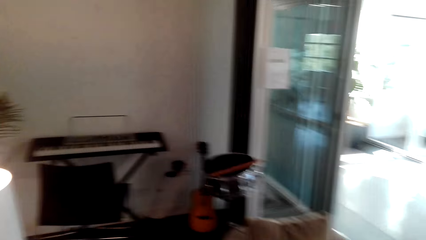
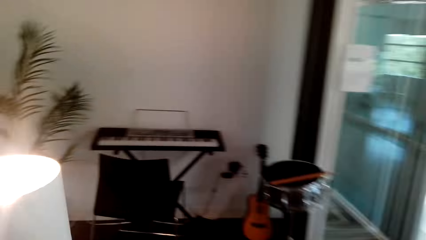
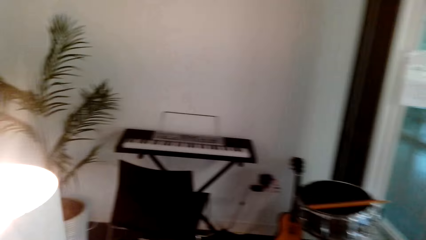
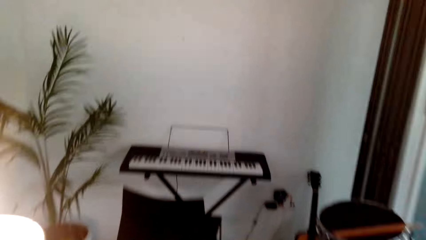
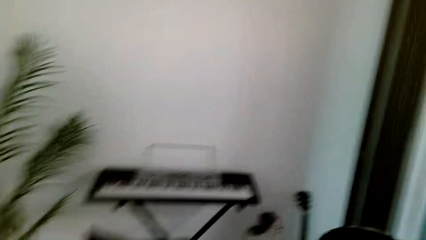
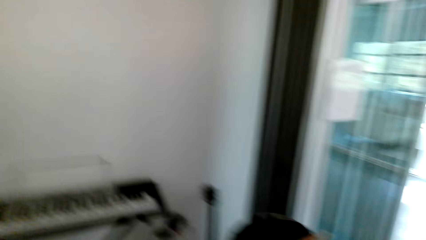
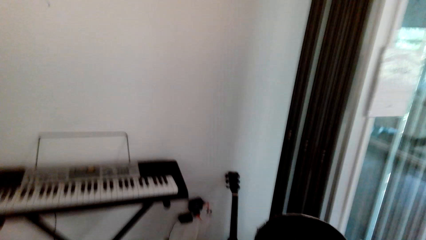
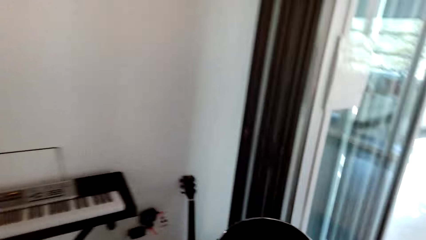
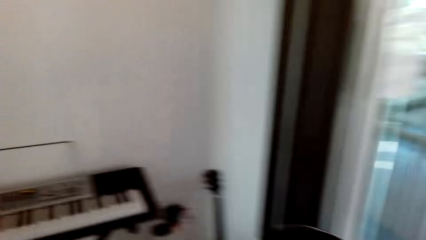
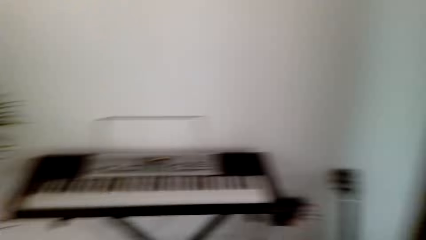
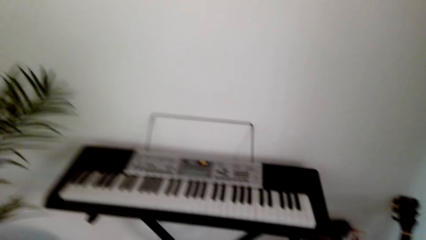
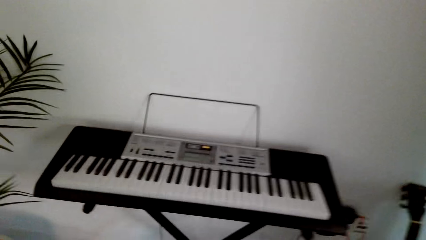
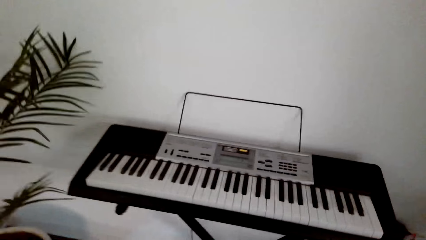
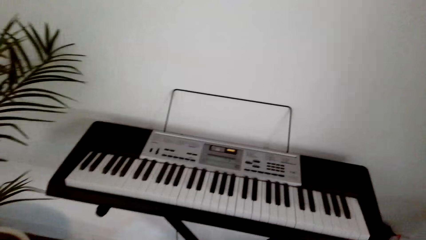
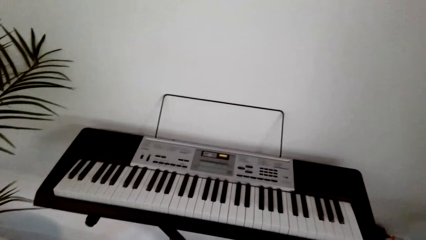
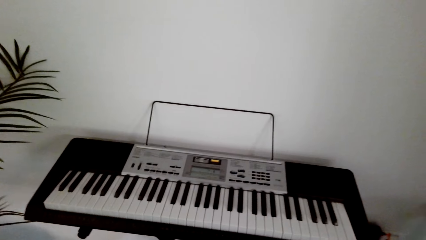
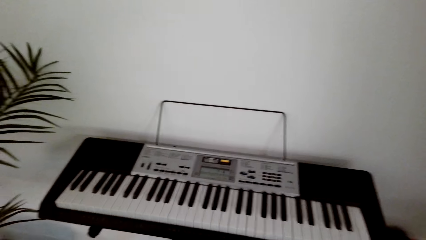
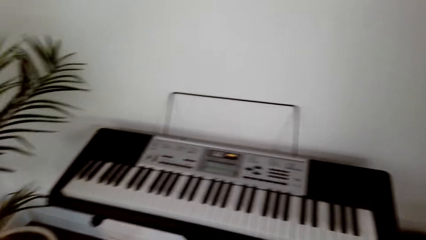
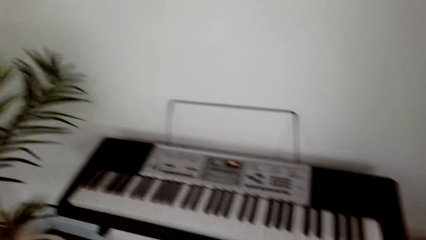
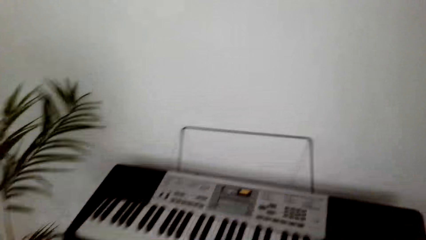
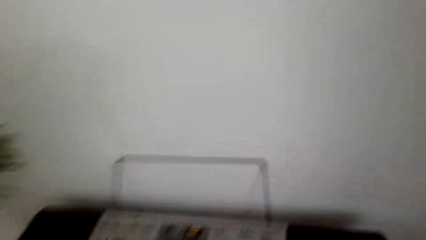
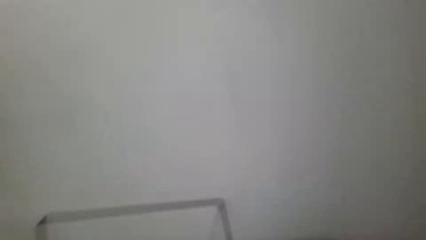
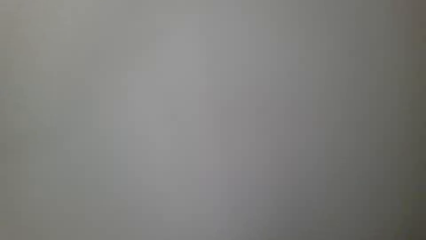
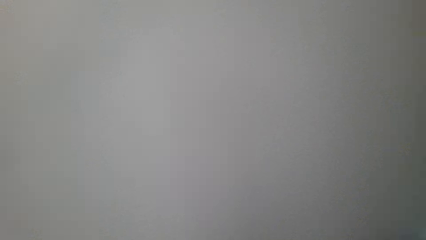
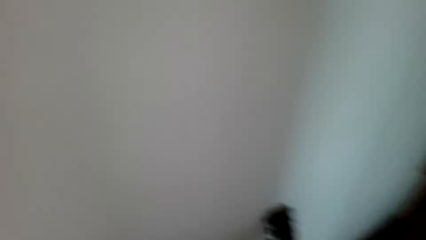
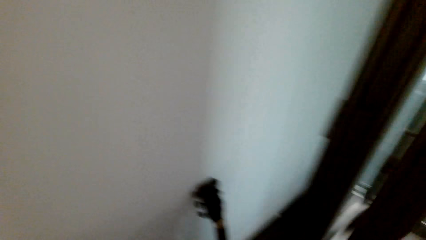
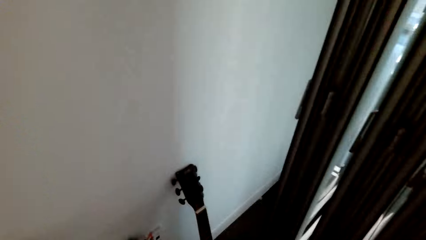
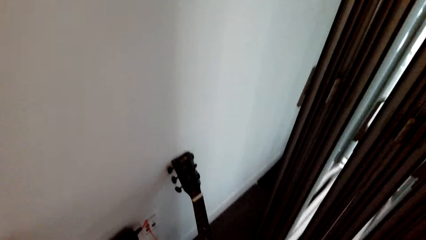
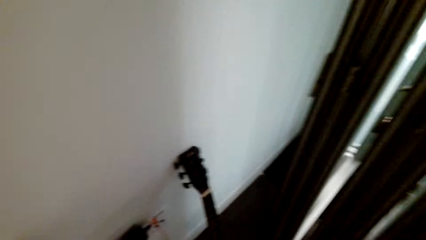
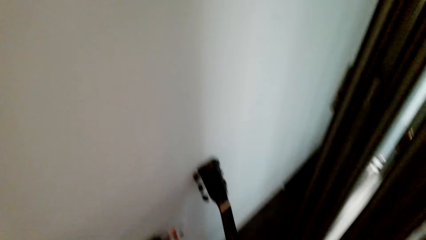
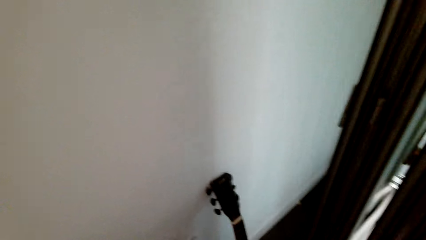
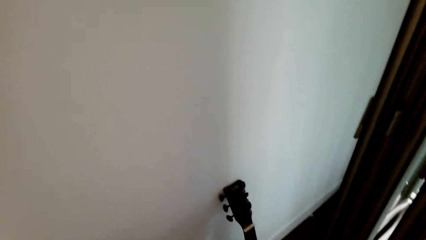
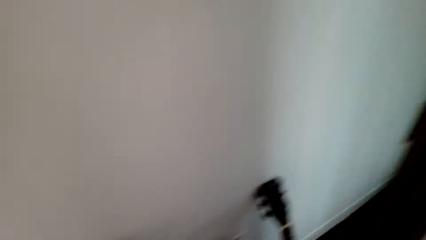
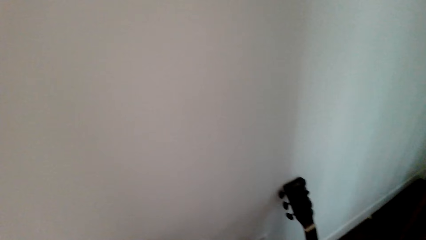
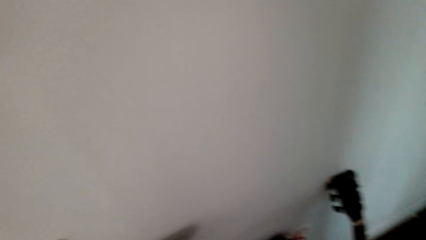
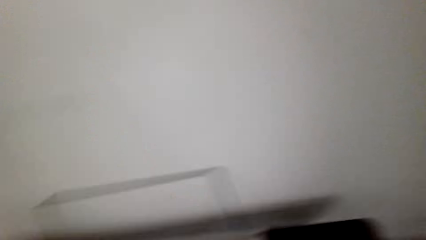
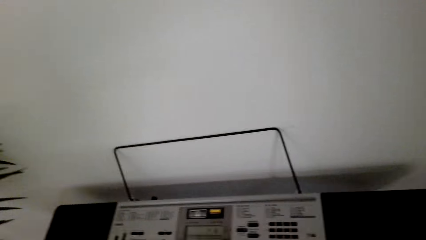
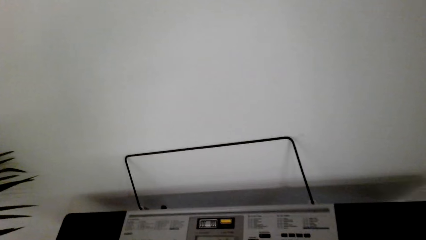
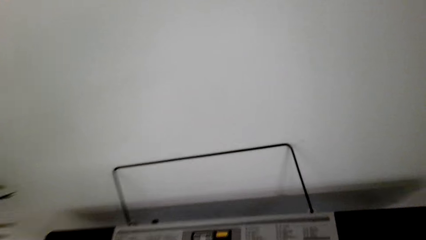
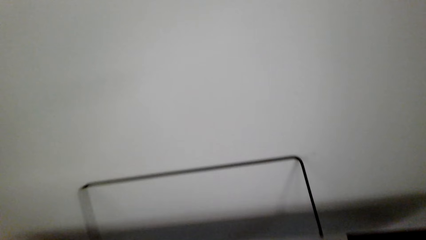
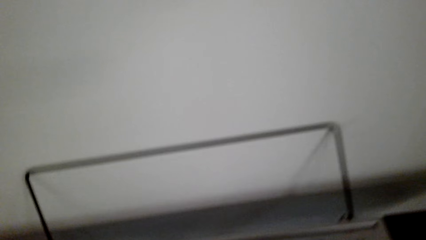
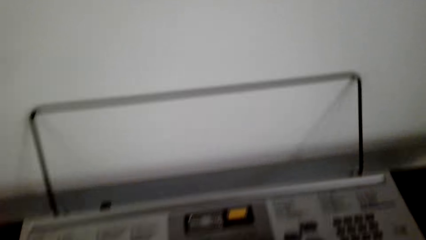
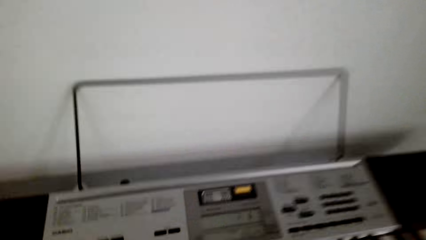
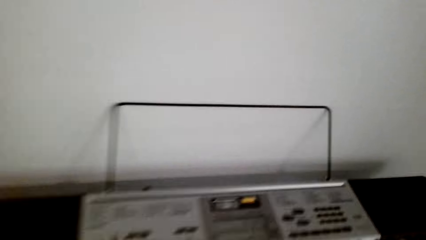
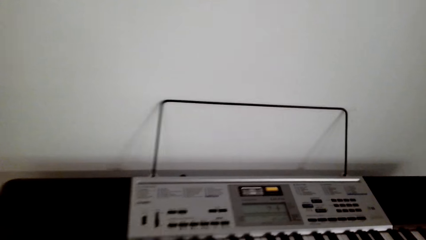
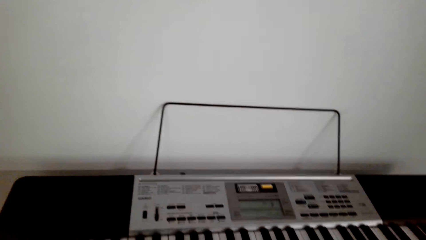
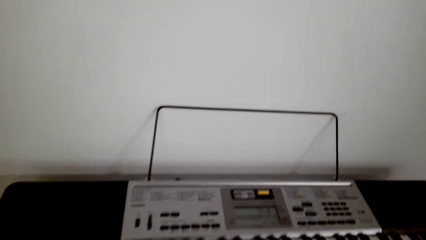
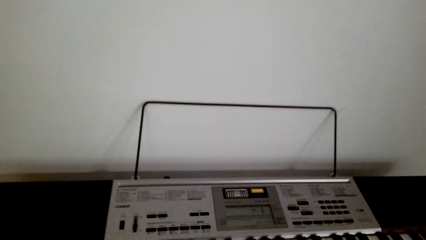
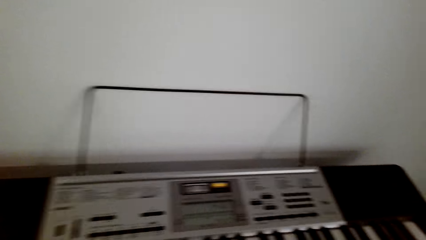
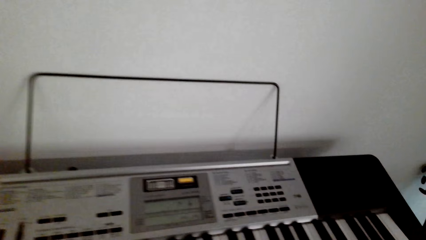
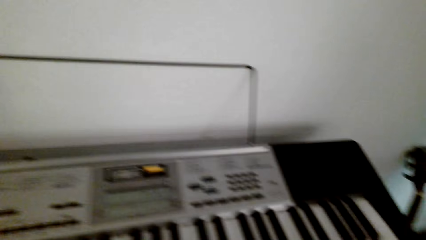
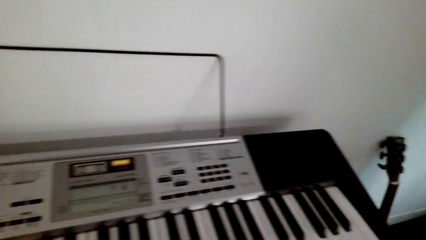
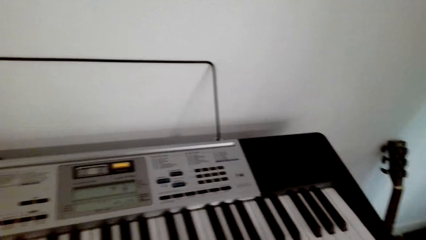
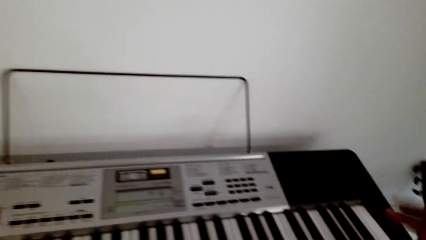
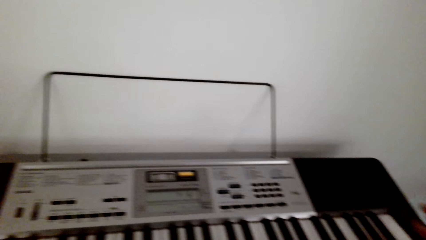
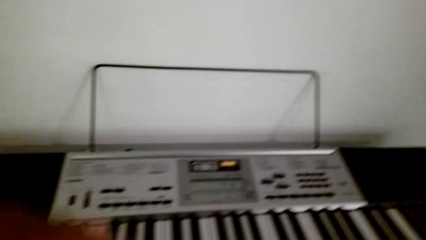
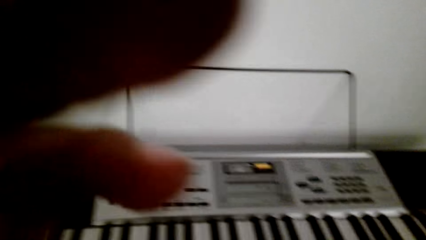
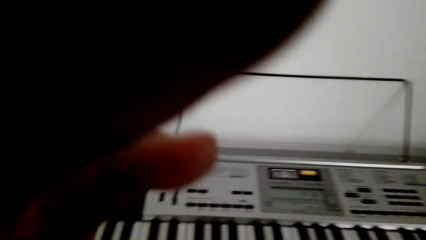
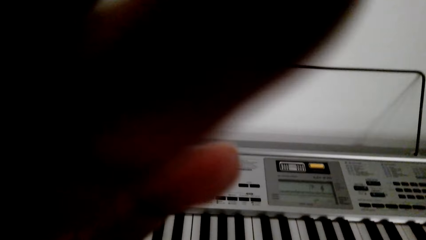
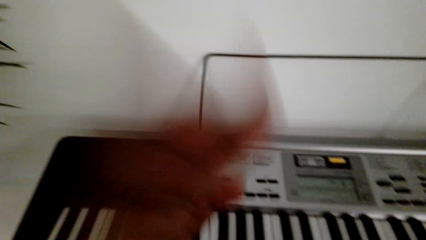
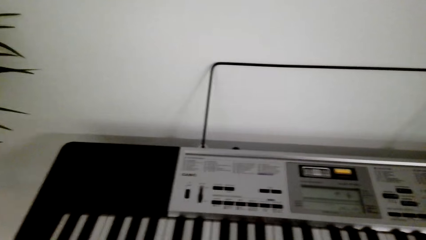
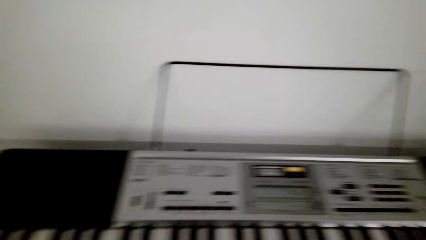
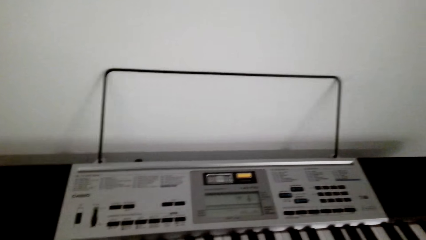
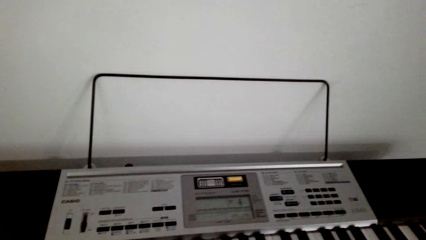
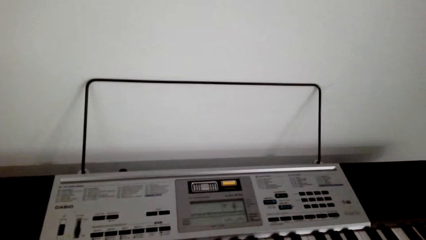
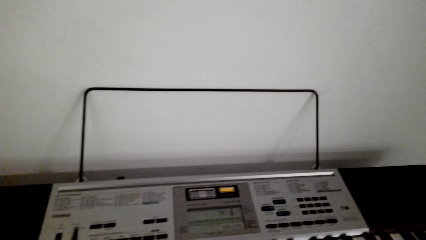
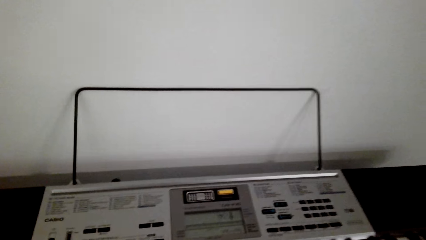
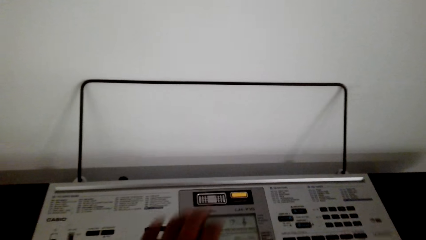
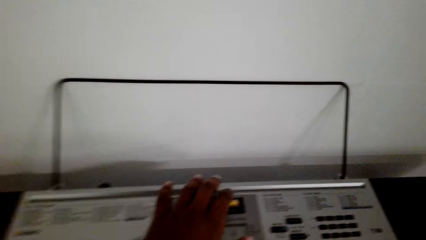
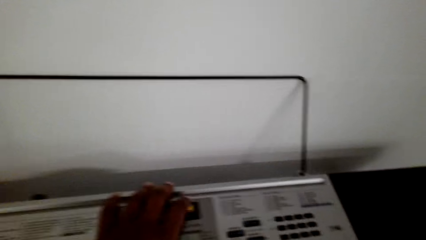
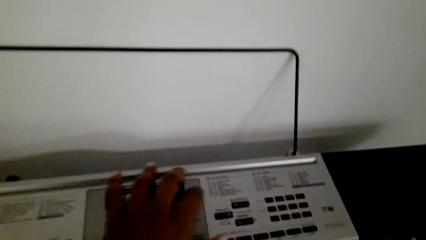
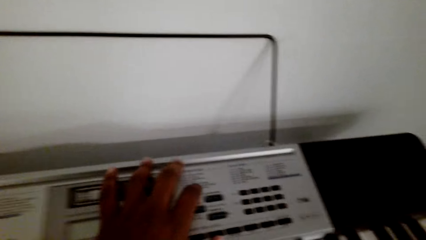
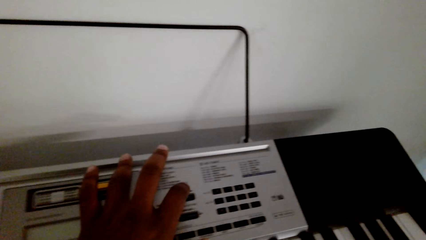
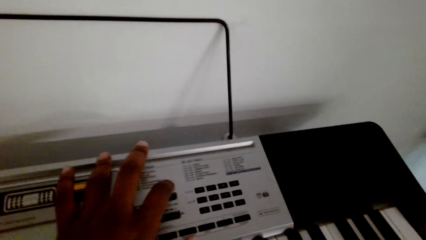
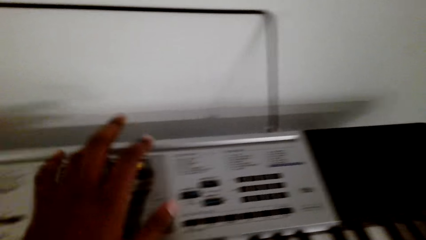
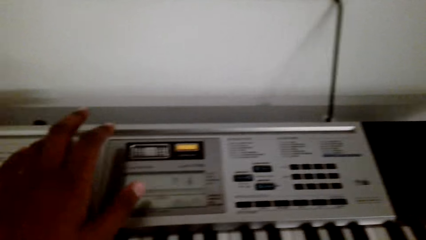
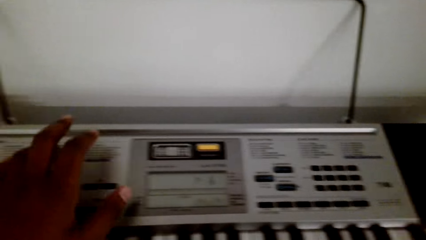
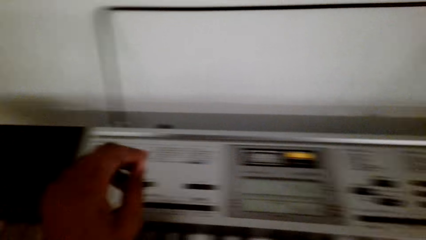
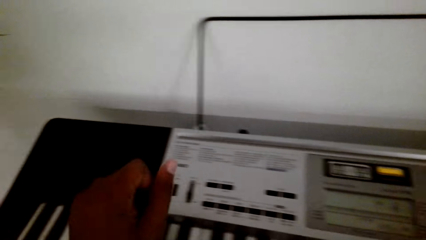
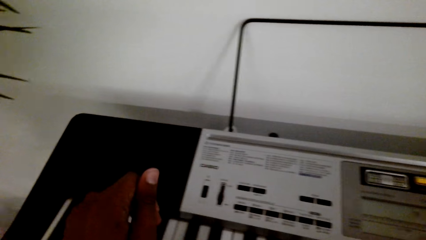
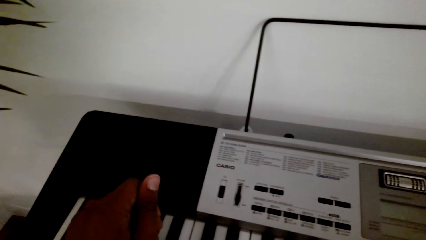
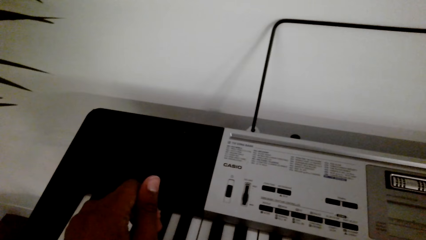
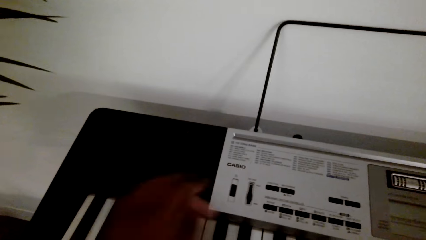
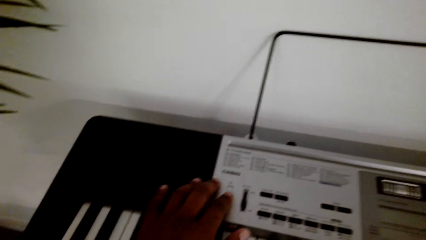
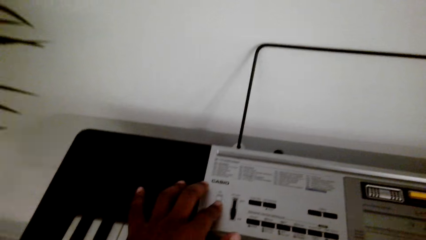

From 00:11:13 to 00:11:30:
The camera wearer sits on a chair. They fix the camera and operate a piano.
